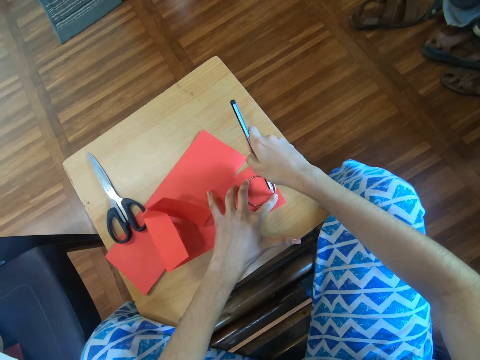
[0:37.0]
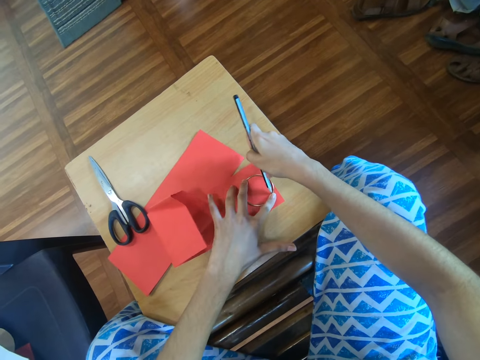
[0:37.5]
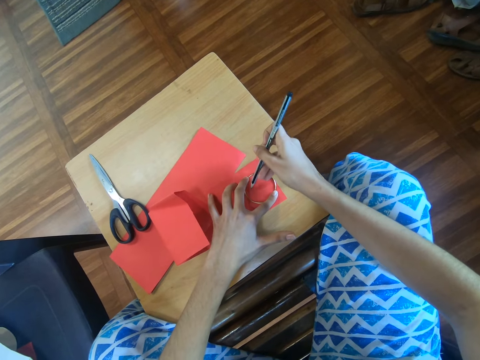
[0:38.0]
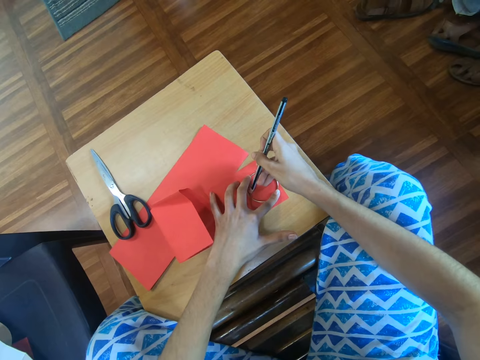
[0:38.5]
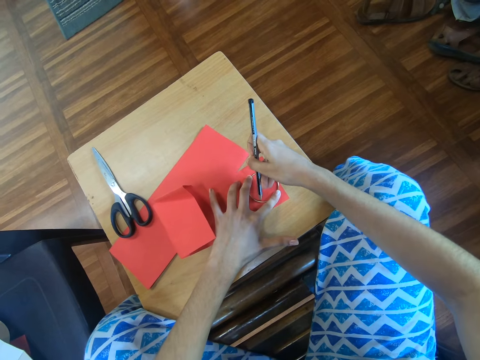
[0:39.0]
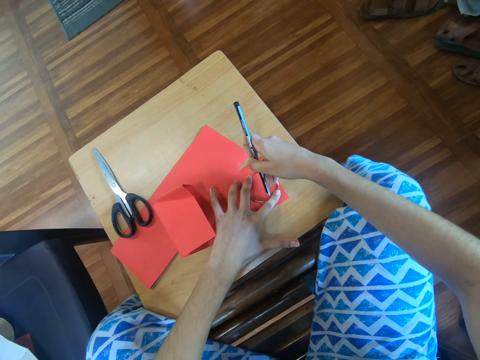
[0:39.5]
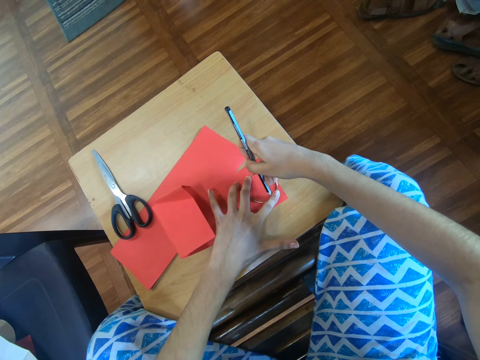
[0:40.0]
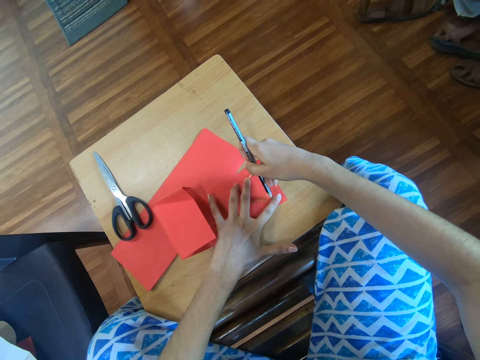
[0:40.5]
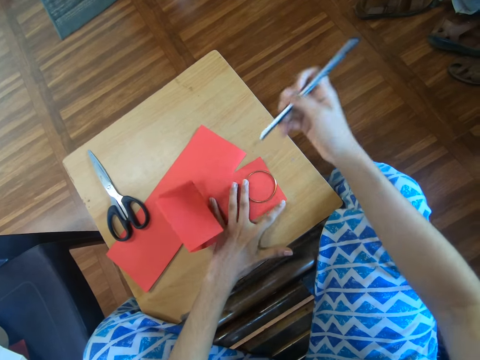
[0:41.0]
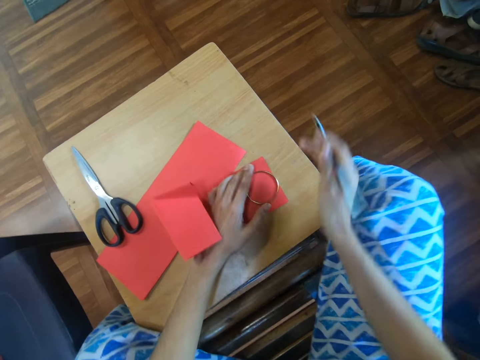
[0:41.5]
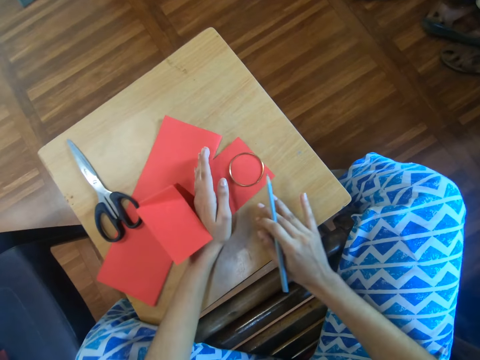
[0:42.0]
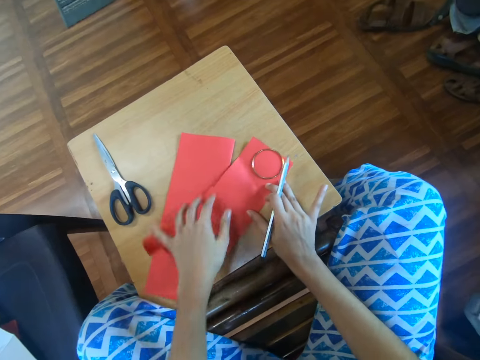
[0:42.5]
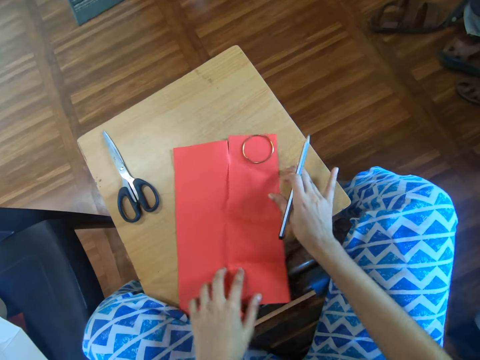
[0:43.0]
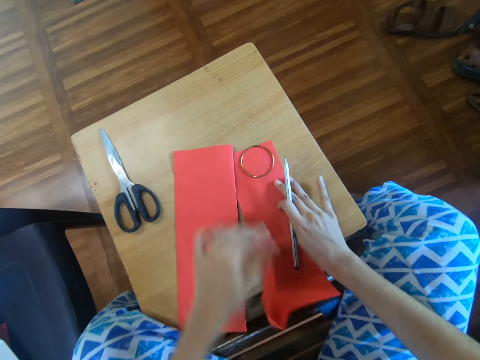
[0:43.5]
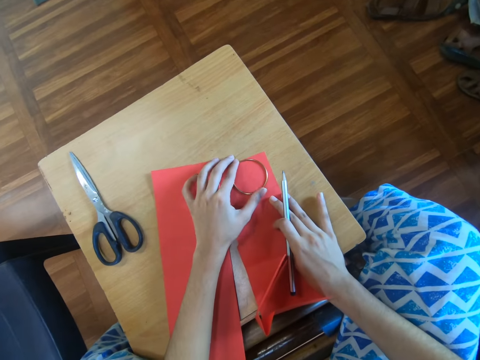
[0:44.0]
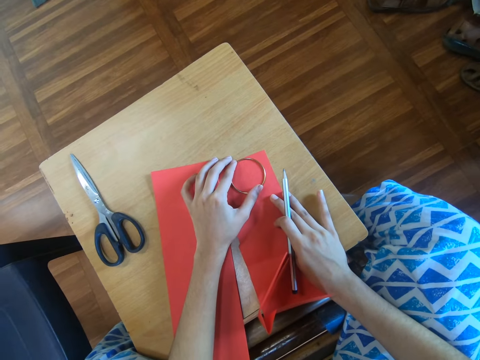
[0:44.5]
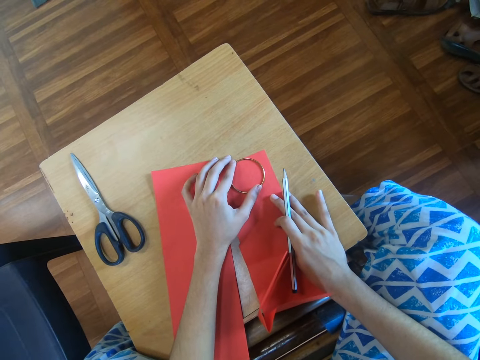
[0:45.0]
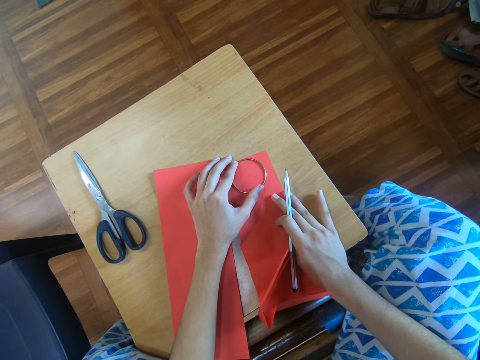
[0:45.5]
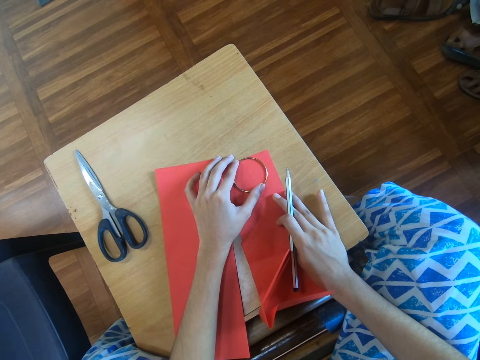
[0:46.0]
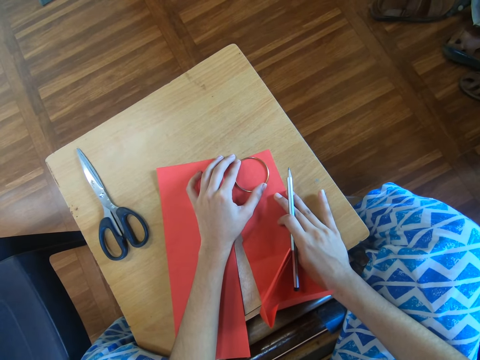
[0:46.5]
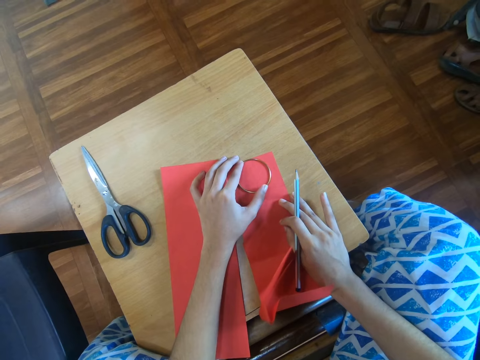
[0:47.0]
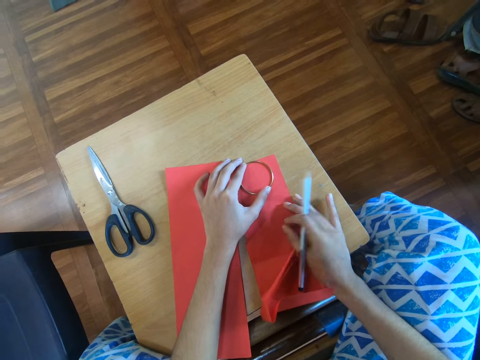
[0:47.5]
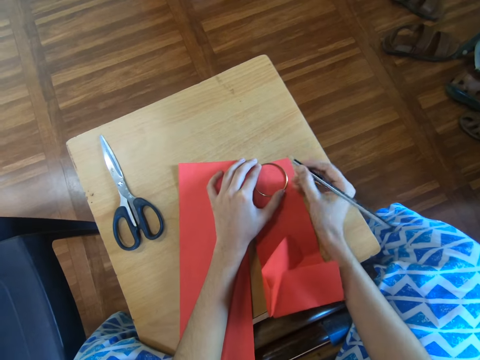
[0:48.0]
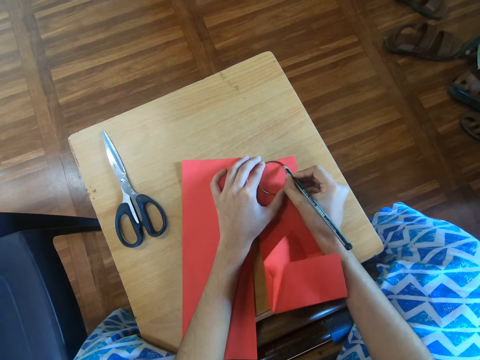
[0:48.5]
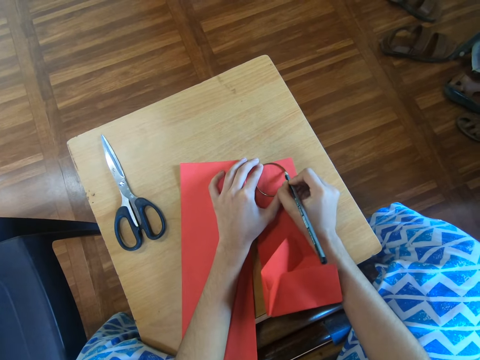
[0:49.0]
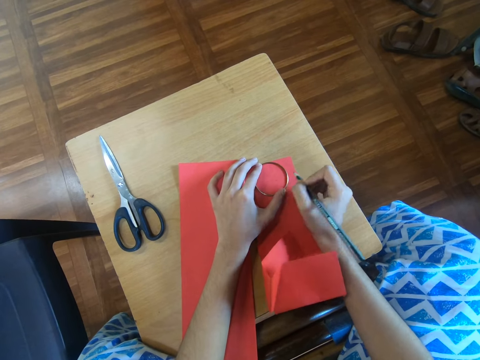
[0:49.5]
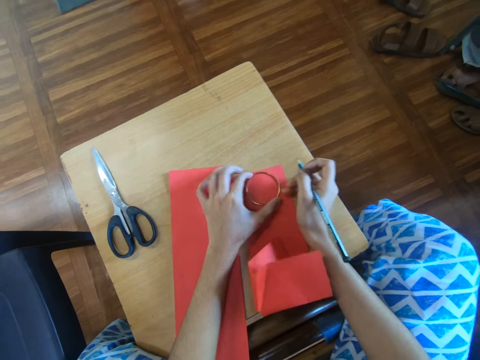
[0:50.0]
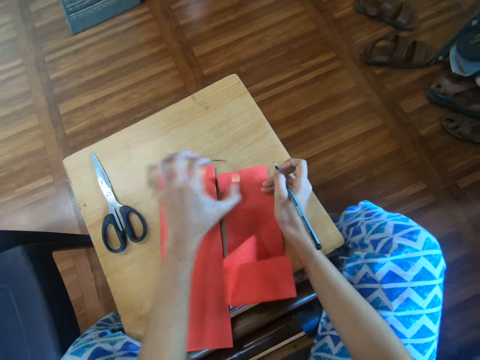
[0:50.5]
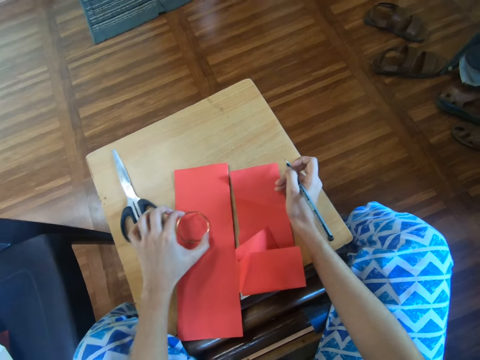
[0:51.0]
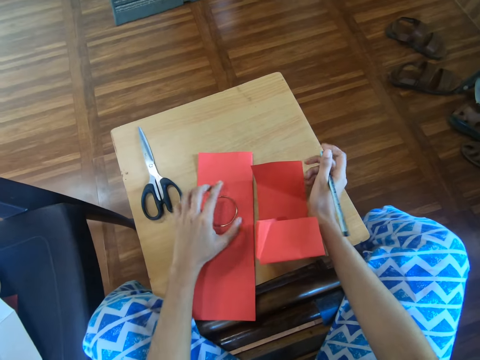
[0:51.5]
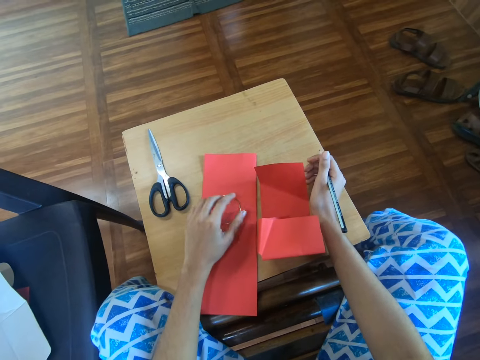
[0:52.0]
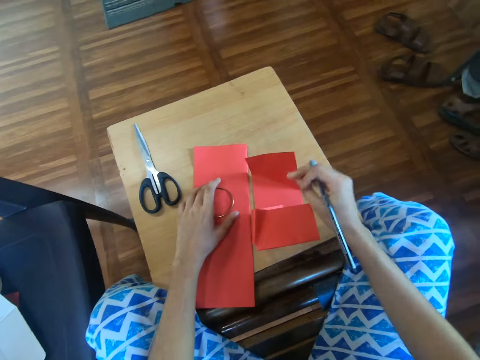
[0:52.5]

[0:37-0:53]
The camera wearer adjusts the paper on the table. They adjust the bangle on the paper. They mark the ring on the paper with the pencil. They adjust the bangle using the left hand.

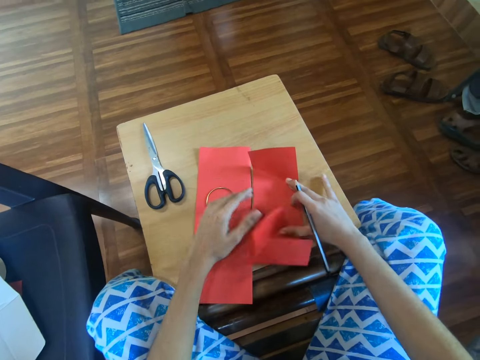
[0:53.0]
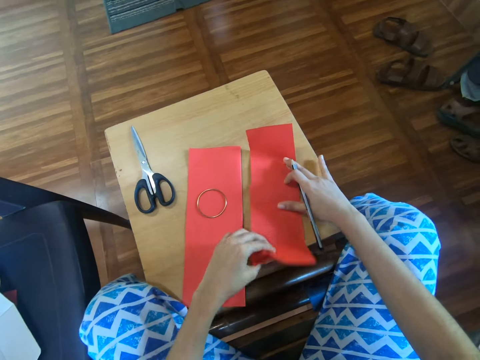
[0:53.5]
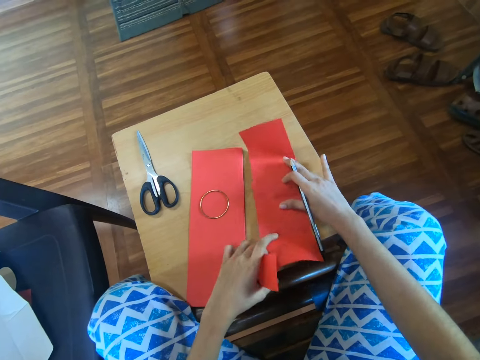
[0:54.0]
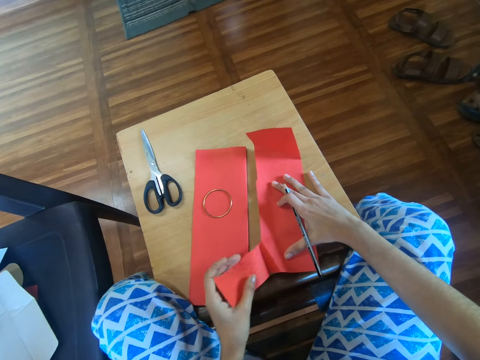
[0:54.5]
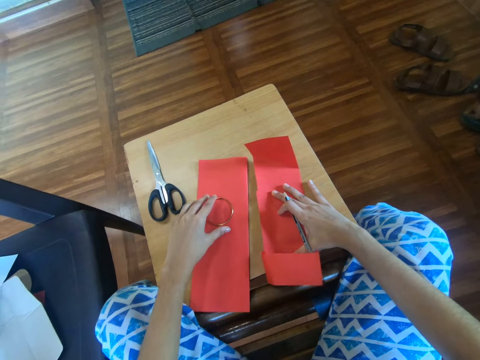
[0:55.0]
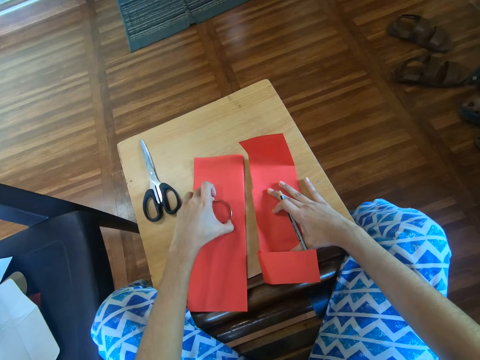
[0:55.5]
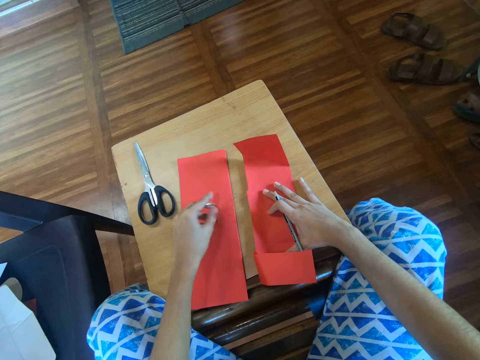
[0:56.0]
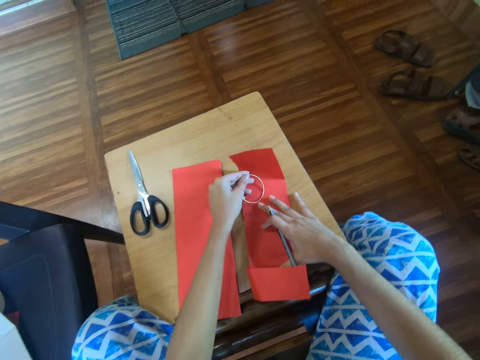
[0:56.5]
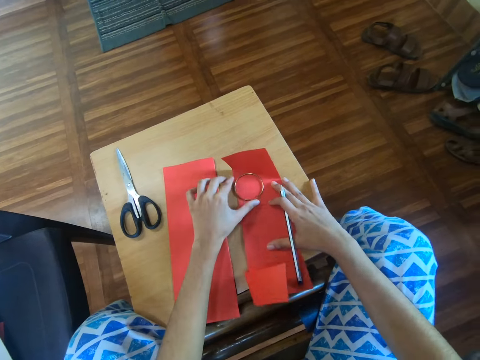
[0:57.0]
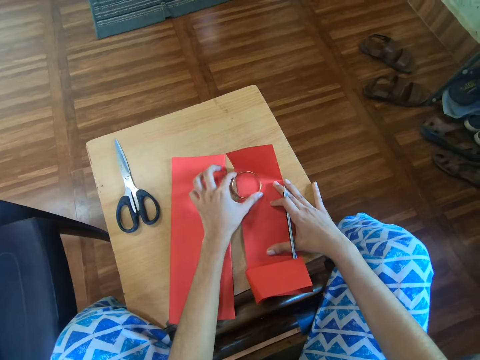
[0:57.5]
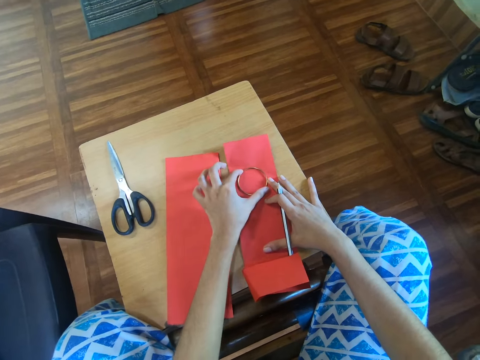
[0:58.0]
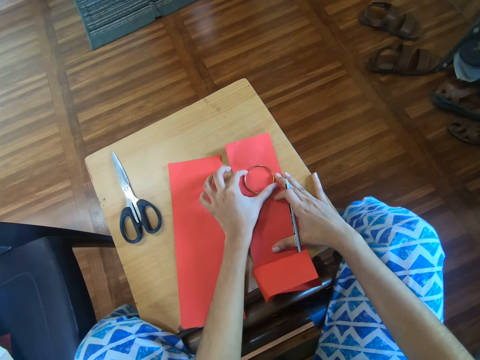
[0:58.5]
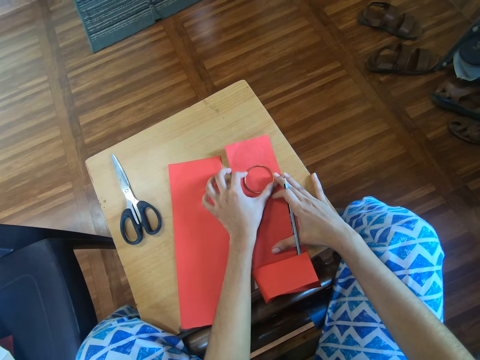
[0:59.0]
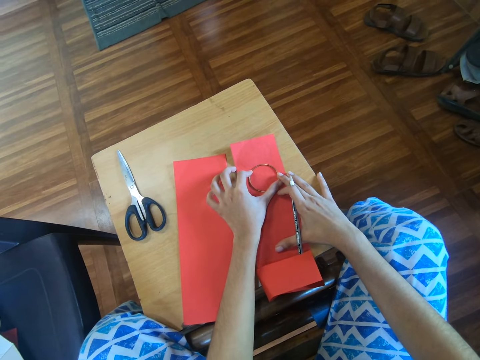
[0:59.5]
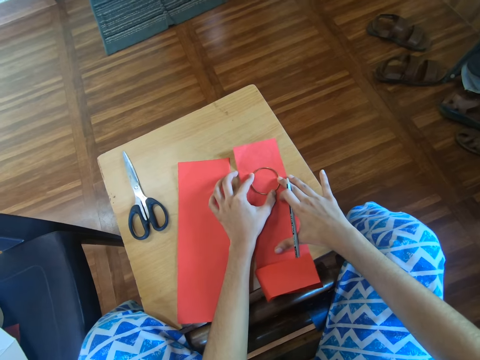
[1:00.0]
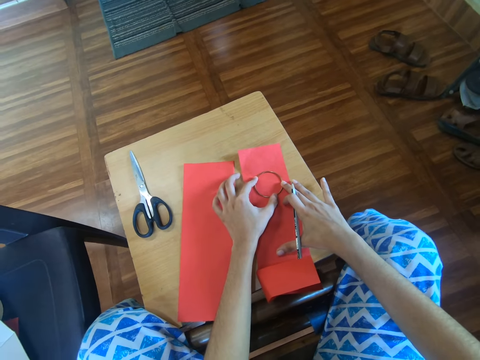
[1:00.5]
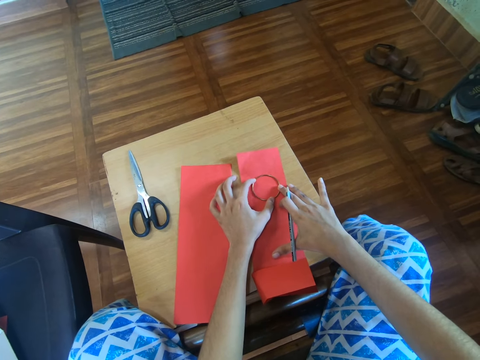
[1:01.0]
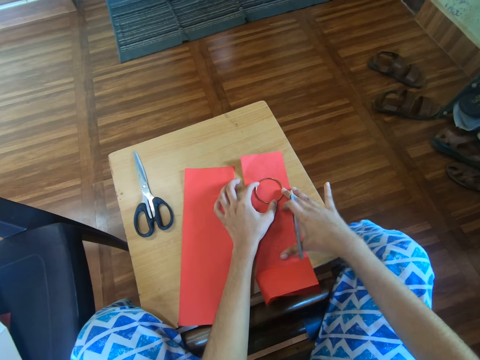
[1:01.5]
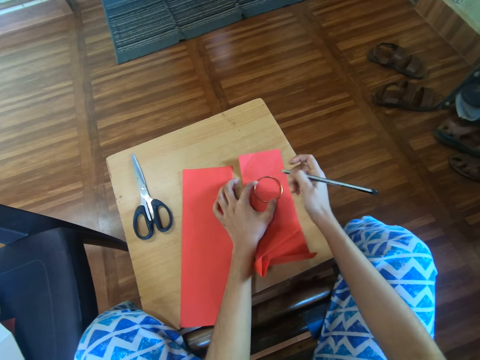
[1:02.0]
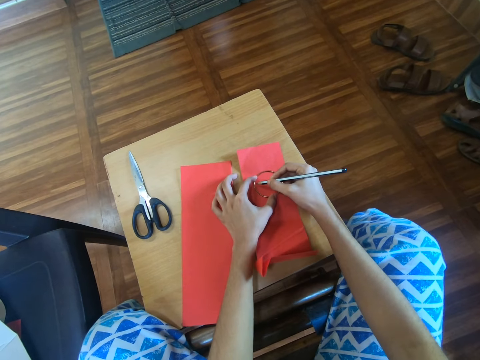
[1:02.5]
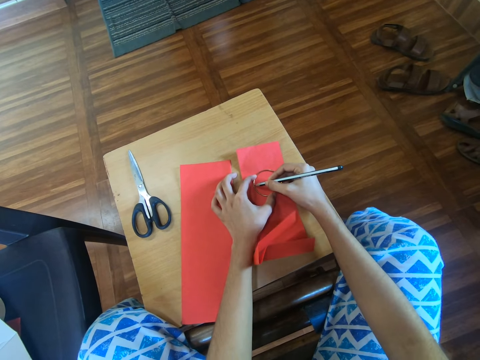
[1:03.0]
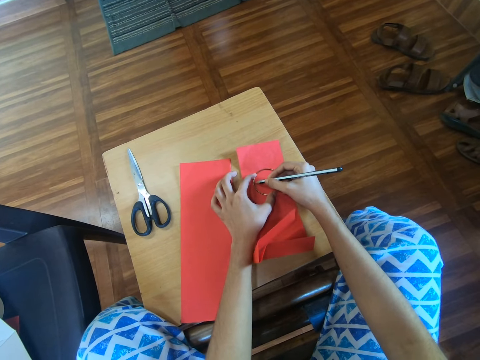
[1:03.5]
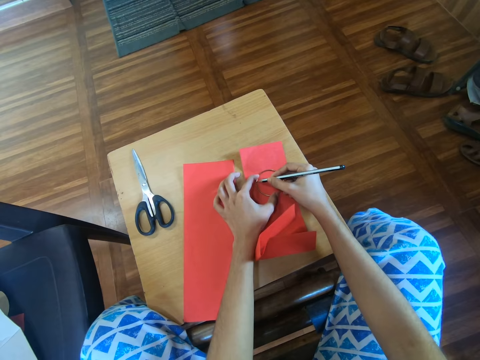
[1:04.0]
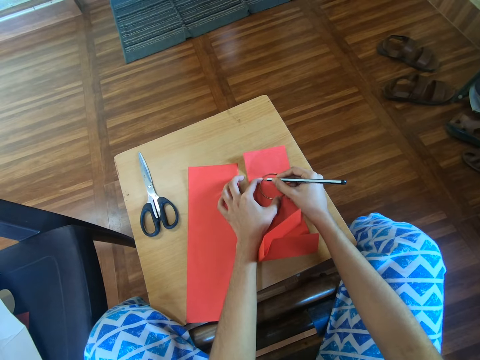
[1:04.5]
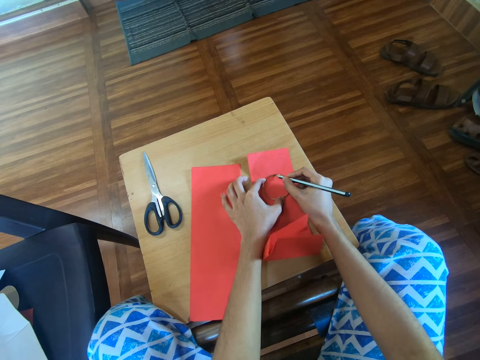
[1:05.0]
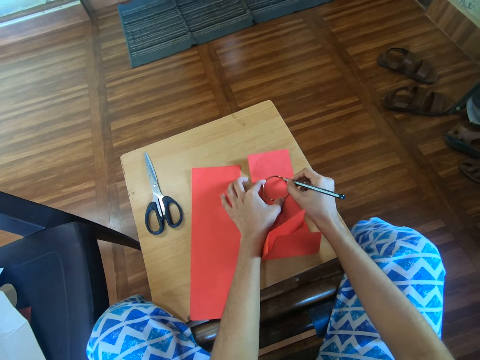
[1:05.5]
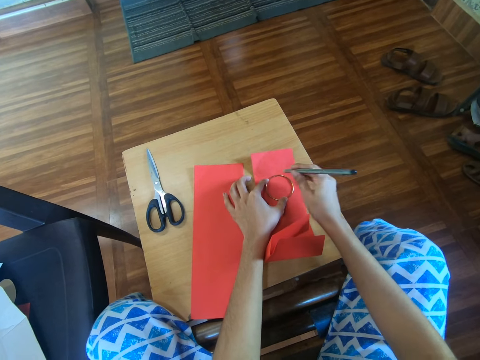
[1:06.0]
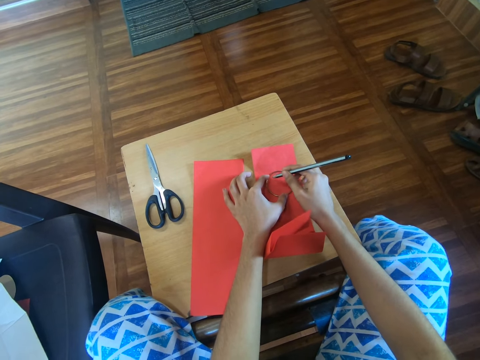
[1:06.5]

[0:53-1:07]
The camera wearer adjusts the craft paper using both hands. They adjust the bangle using the left hand. They place the ring on the flower. They mark the ring on the paper with the pencil.
